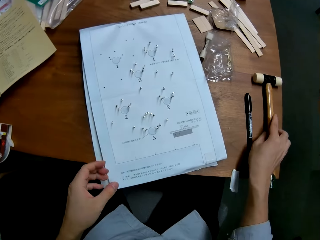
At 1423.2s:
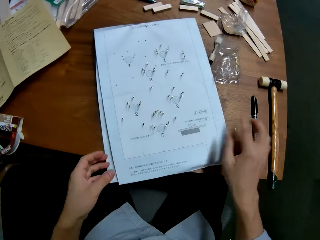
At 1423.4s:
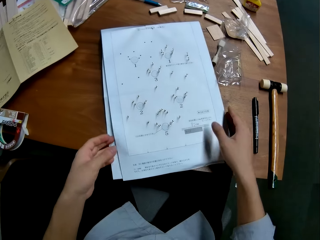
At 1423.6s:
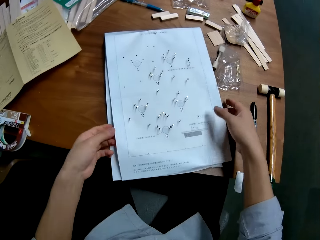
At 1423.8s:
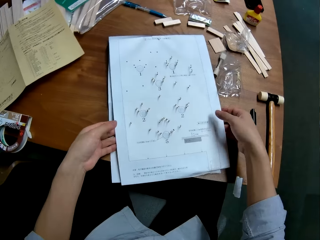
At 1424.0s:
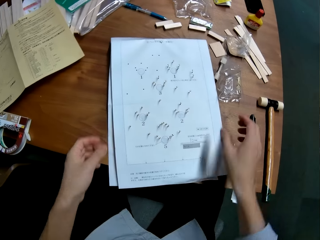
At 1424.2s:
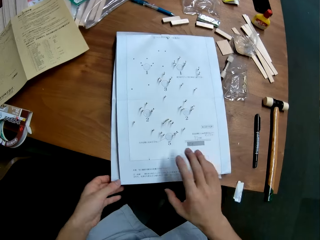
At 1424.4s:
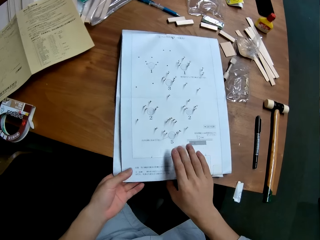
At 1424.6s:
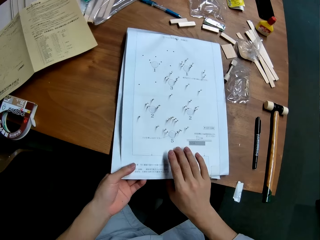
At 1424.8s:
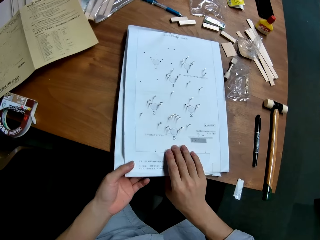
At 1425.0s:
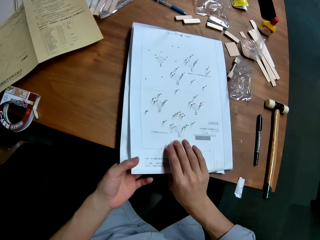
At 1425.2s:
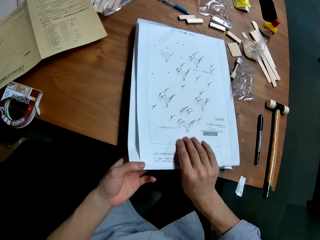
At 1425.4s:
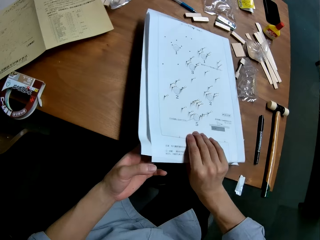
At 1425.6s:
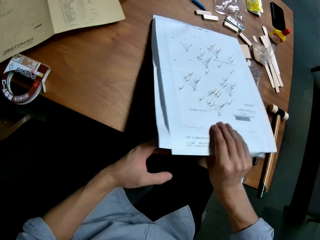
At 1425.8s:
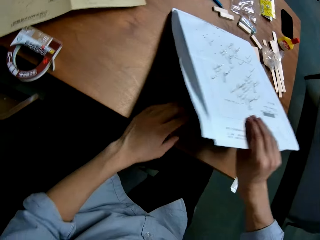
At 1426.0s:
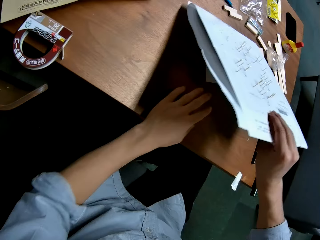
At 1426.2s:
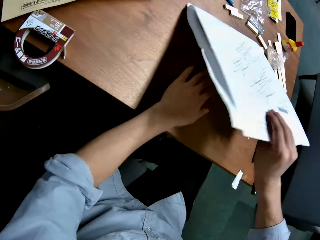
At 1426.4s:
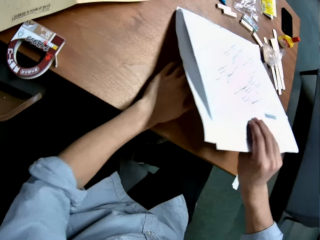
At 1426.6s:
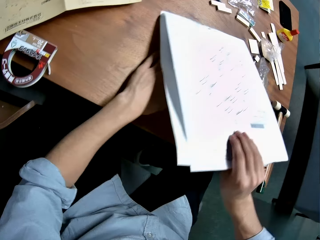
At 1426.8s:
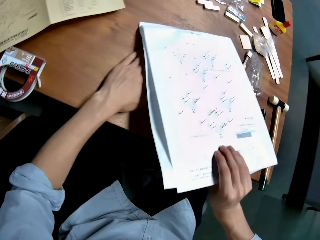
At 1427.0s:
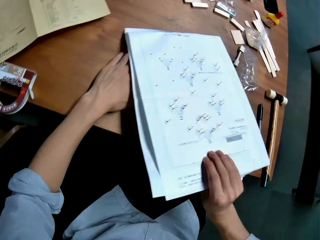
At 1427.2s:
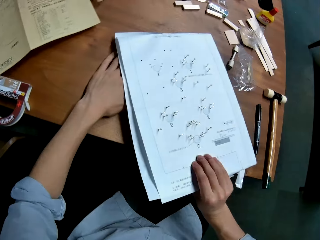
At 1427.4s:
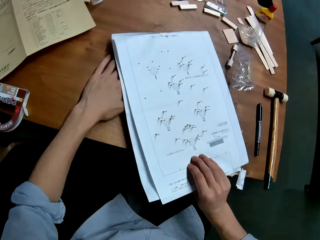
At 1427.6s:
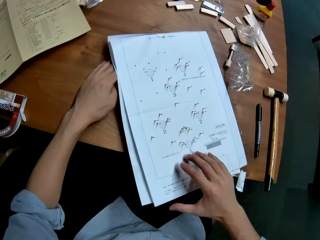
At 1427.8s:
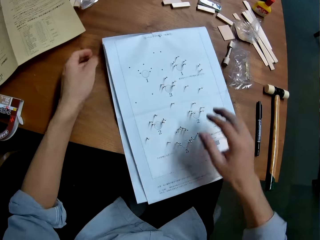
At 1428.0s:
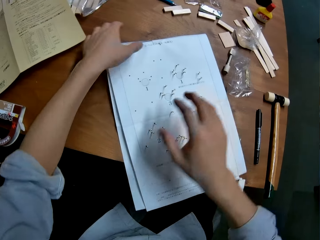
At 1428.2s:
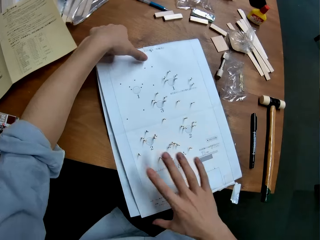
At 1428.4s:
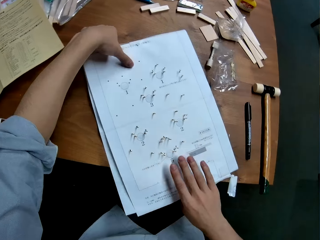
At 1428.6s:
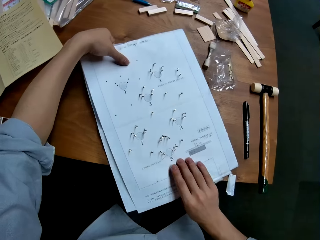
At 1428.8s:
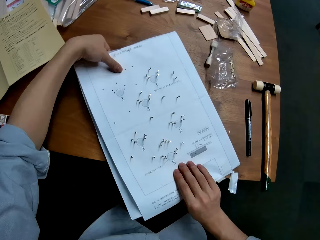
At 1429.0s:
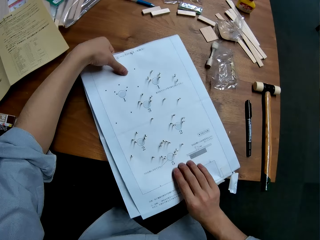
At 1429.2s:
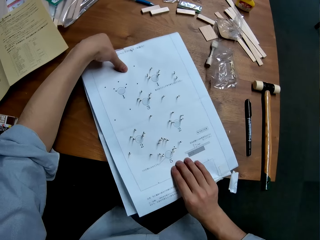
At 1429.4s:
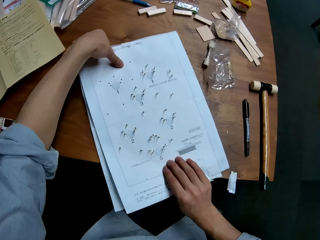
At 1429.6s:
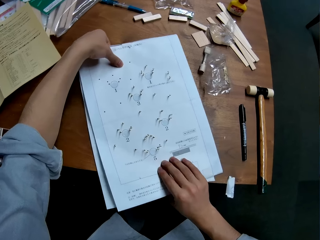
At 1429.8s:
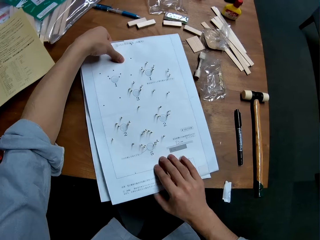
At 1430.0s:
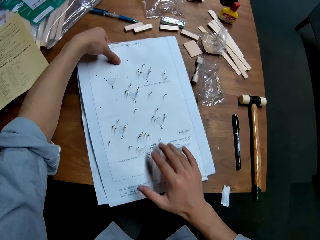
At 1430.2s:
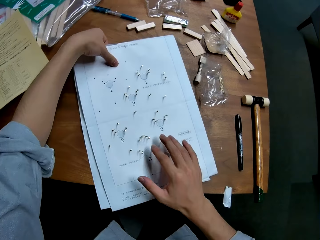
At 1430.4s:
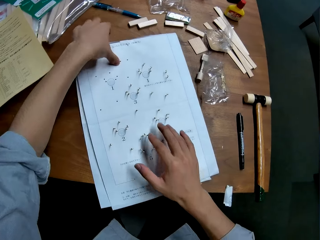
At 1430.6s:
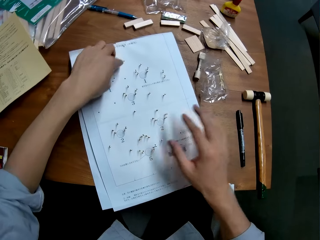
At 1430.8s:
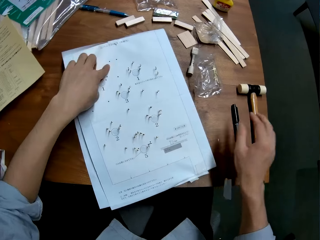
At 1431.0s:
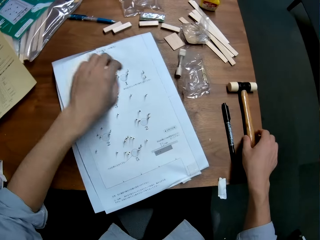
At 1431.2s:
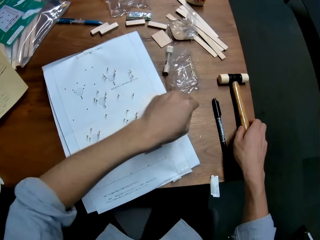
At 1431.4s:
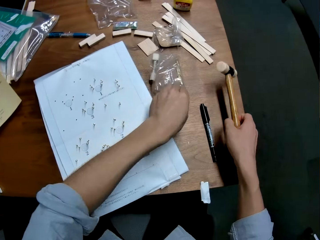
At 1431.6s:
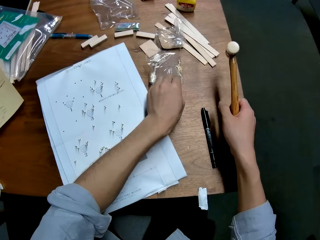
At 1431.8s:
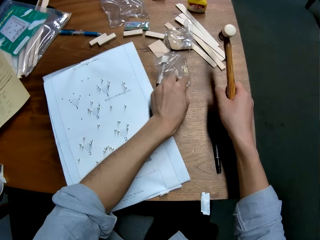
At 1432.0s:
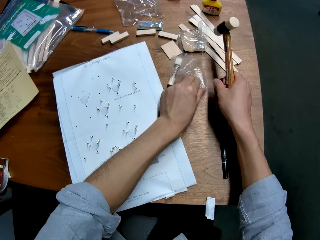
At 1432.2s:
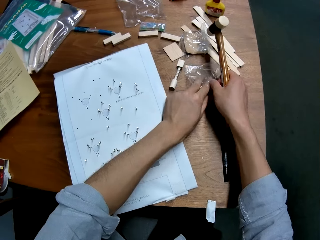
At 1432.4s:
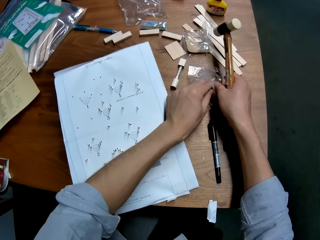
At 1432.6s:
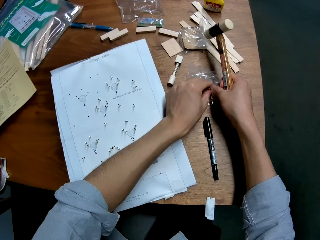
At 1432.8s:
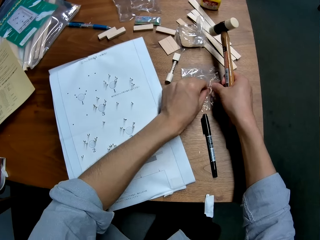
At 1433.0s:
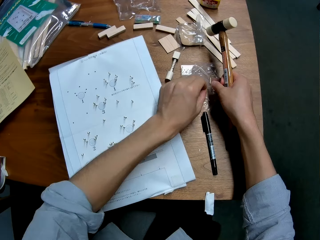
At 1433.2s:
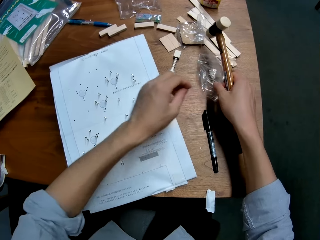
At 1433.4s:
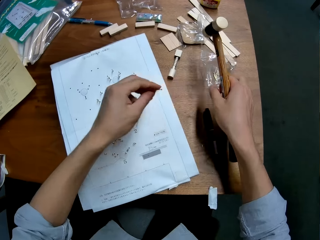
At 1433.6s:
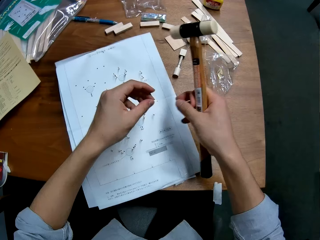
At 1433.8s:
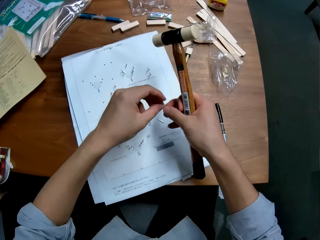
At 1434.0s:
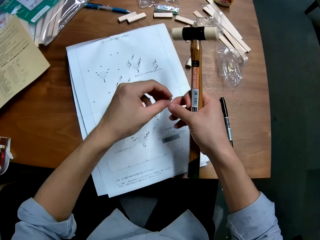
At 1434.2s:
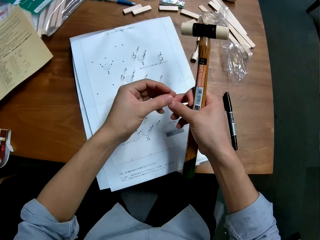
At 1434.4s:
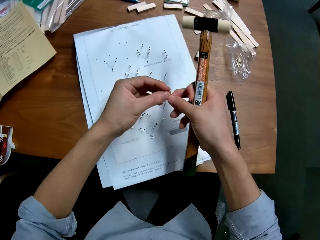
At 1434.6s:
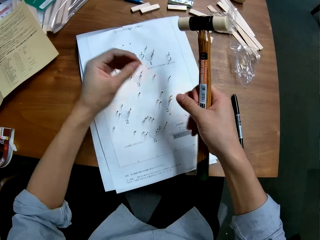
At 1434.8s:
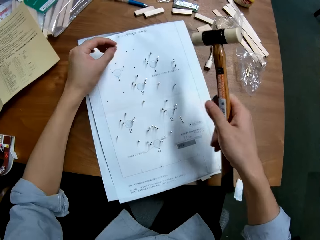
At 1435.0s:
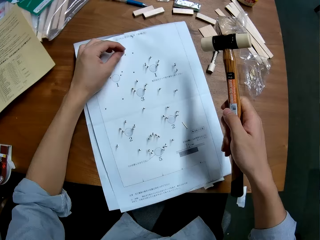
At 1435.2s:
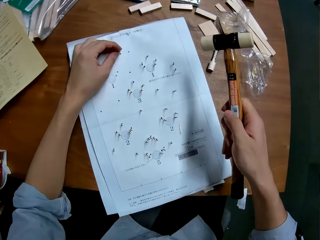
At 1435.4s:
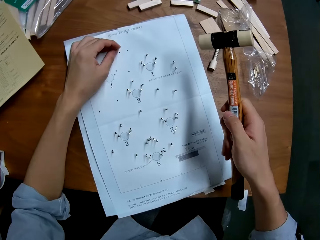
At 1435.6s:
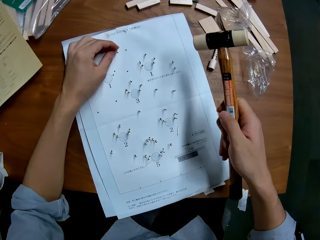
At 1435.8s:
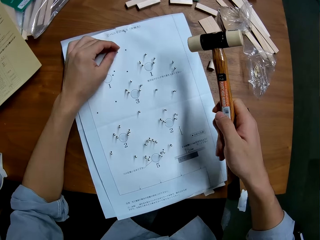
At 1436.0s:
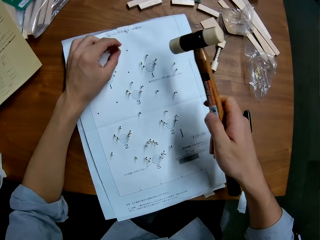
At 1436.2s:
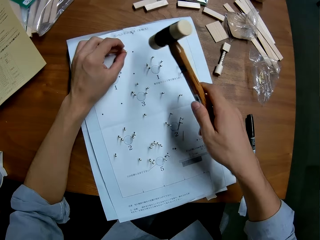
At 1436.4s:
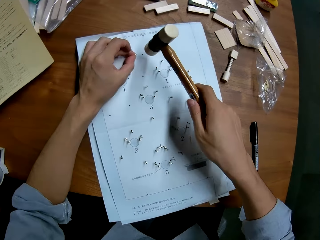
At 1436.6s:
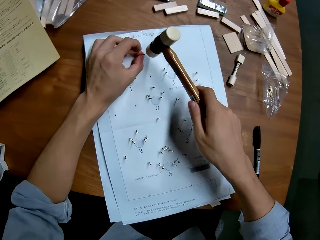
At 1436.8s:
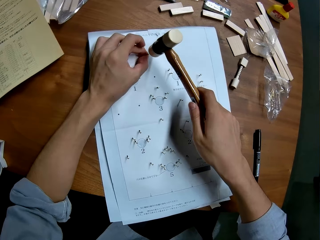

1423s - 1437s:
The camera wearer drops the hammer on the table with his right hand. He adjusts the leaflet with both hands. He raises the leaflet from the table with both hands. He holds the table with a hand. He adjusts the piece of wood underneath the leaflet with his left hand. He lowers the leaflet to the piece of wood on the table. He adjusts the leaflet with both hands. He picks up the hammer from the table with his right hand. He picks up two pins from the package on the table with his left hand. He holds the package with his right hand. He drops one pin on the leaflet. He holds the other pin with both hands. He adjusts the pin on a hand. He inserts the pin into a hole in the leaflet with his left hand.

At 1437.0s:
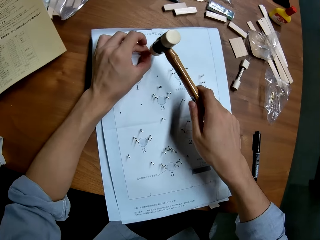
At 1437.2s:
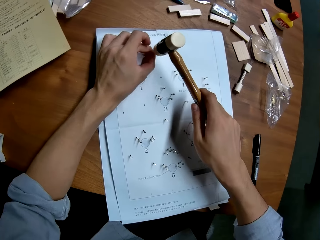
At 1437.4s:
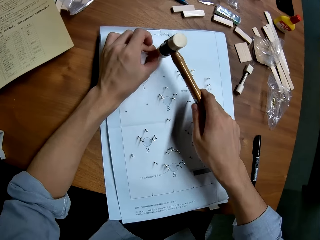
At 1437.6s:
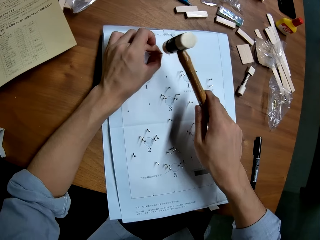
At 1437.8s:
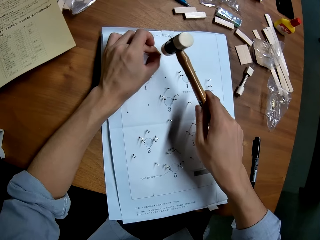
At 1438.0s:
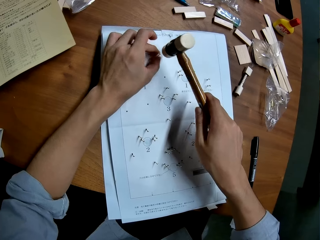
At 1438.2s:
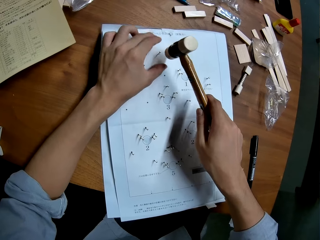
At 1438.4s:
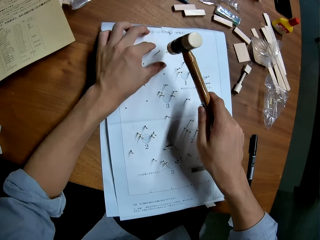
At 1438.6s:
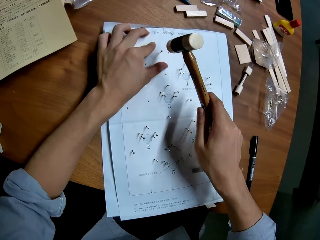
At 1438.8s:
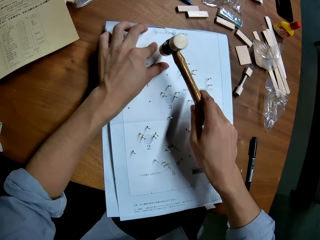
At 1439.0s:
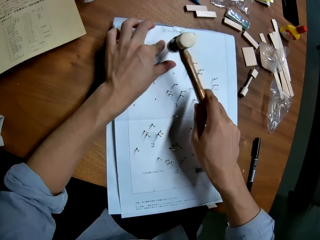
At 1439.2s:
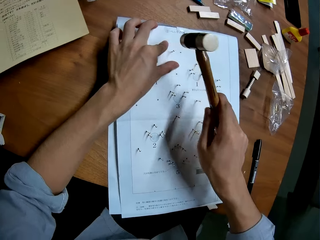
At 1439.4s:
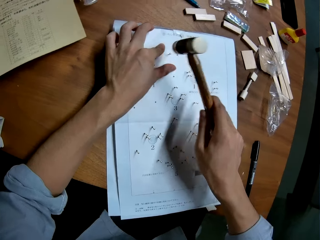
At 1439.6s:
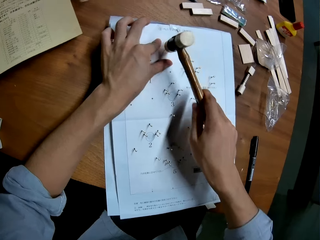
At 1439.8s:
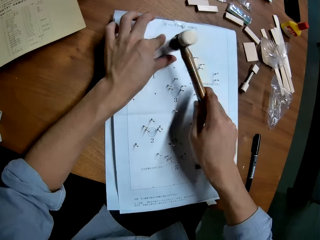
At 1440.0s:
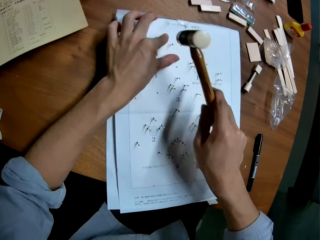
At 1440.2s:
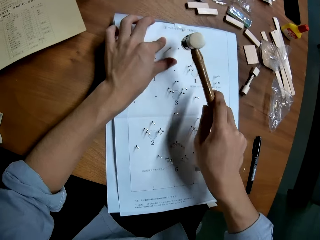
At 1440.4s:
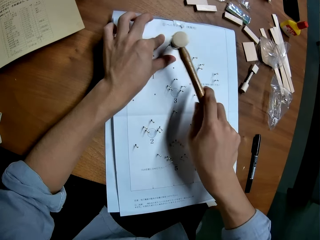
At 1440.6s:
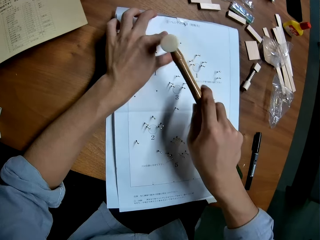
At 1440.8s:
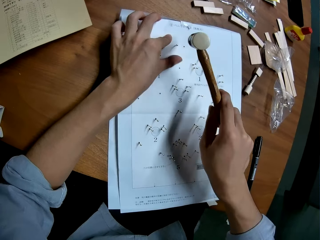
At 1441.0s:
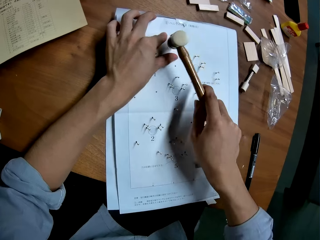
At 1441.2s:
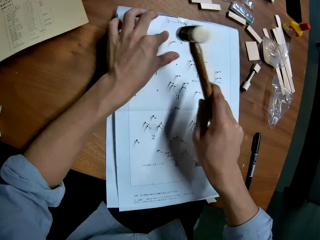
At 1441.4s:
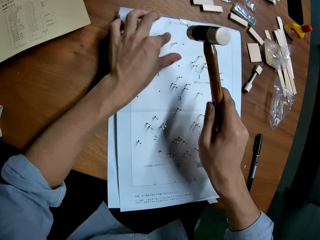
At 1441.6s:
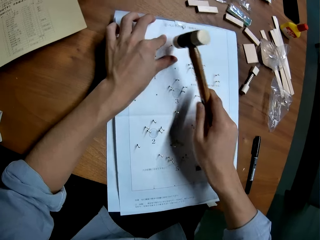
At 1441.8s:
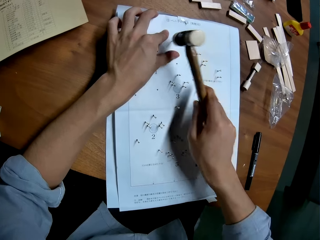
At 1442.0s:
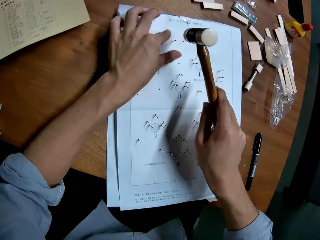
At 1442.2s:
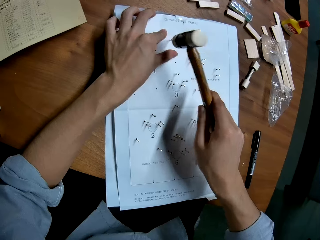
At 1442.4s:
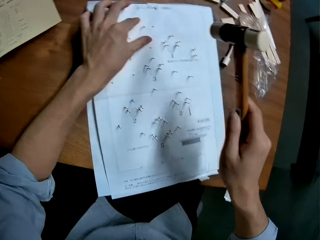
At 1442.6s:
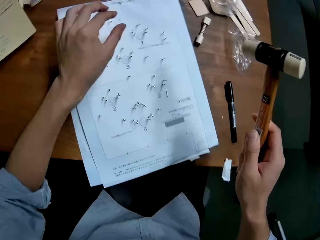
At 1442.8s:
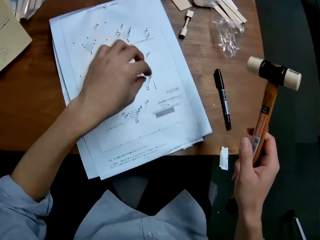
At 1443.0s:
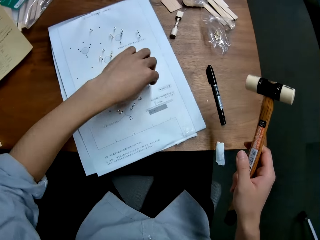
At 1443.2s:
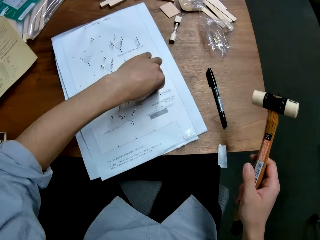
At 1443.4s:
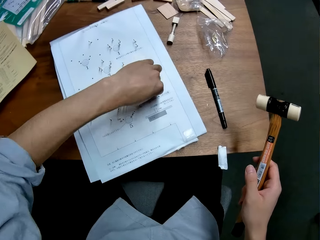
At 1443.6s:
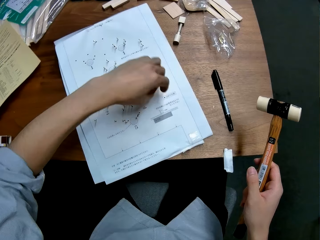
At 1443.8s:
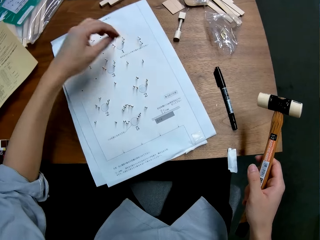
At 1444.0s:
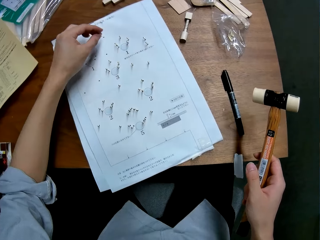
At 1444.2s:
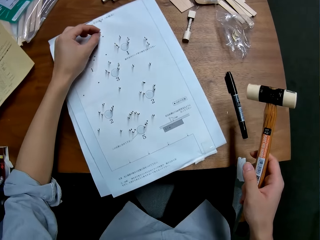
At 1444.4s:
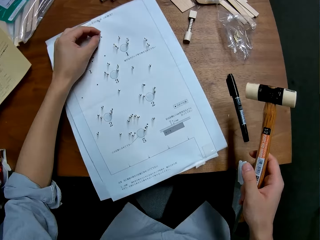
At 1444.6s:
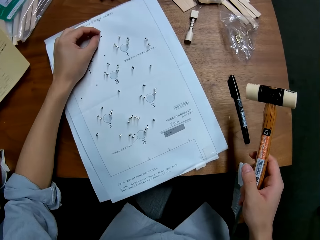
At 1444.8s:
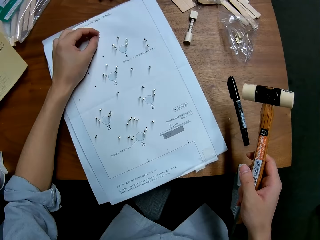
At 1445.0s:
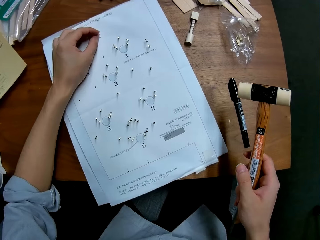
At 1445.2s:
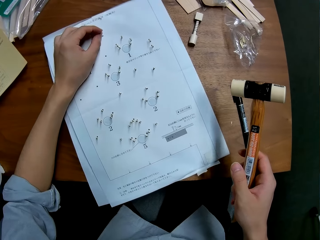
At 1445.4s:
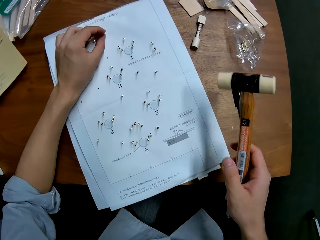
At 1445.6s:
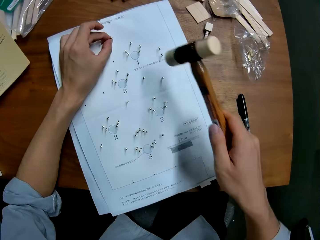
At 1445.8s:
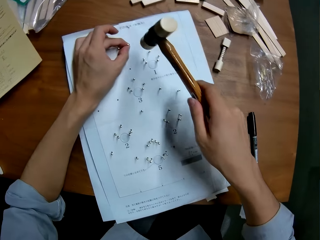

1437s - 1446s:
The camera wearer hits the pin into the hole in the leaflet or piece of paper with the hammer. He holds the leaflet with his left hand. He moves a hand on the piece of paper on a table. He hits the pin into the piece of paper with the hammer. He picks up the pin from the leaflet with his left hand. He inserts the pin on the piece of paper on the table.
